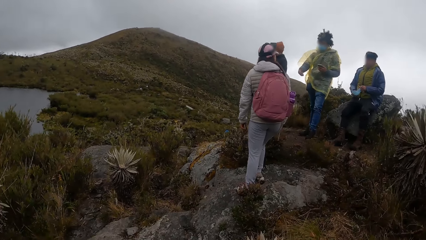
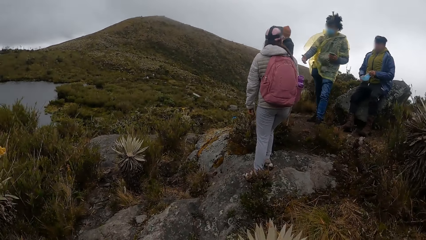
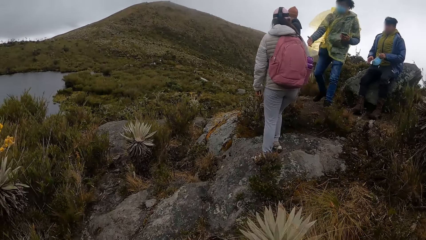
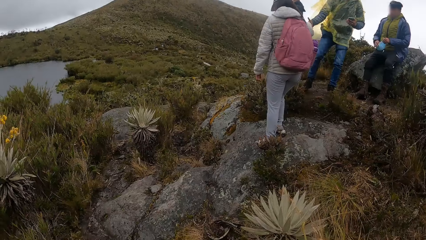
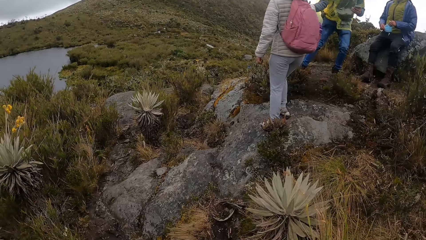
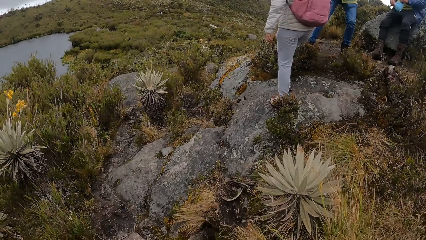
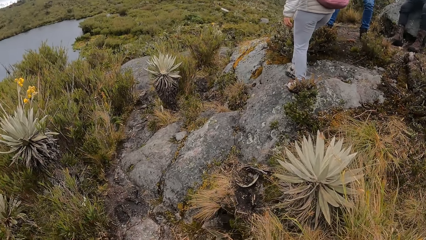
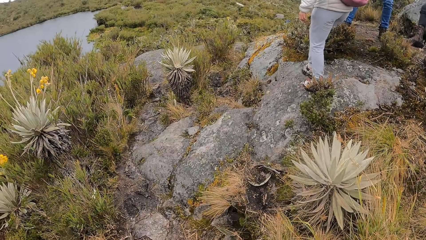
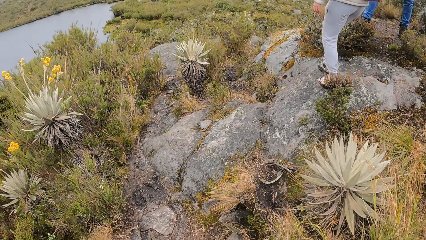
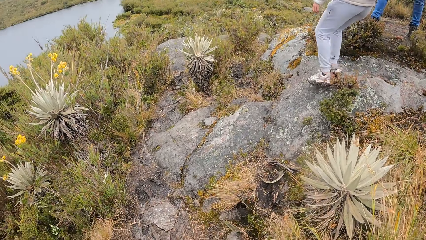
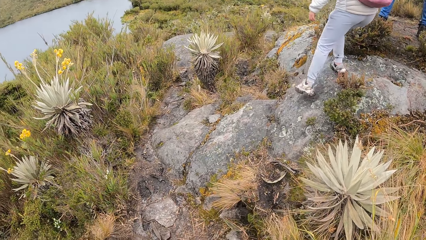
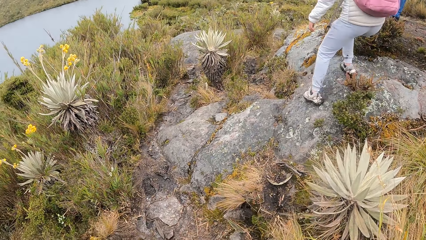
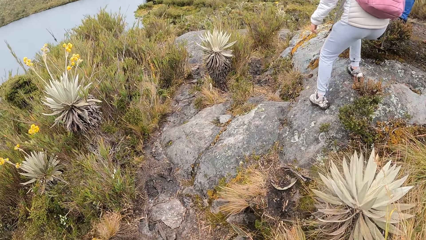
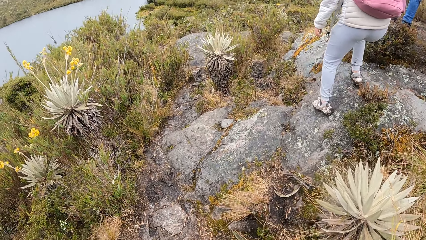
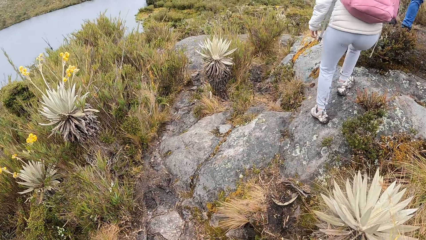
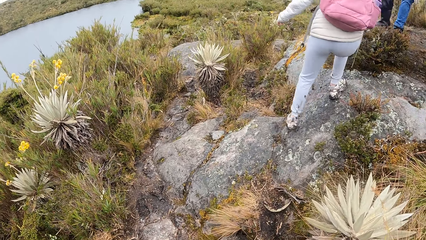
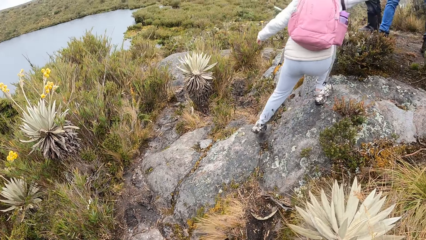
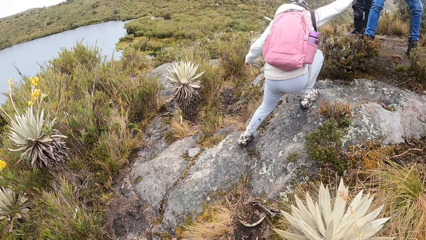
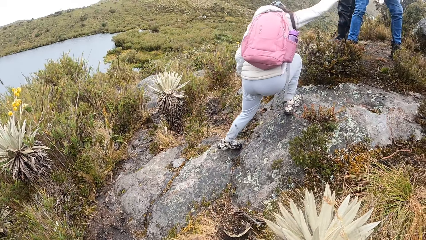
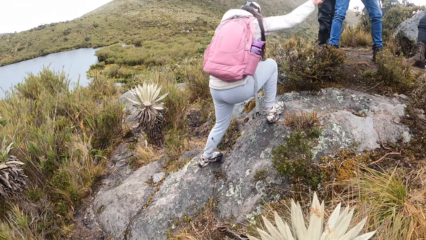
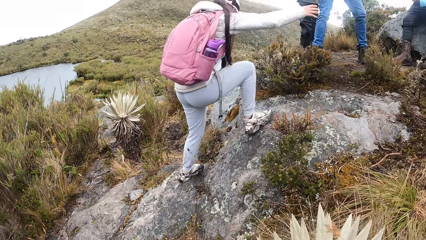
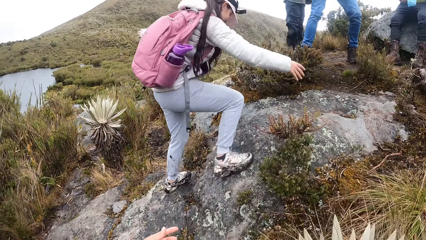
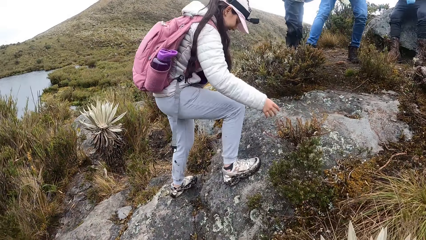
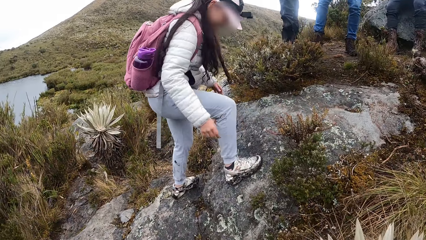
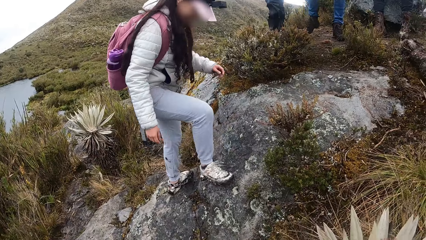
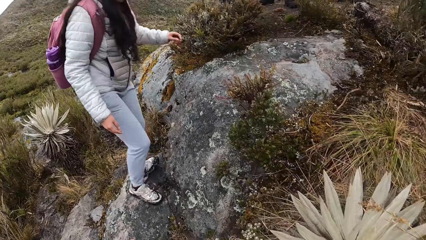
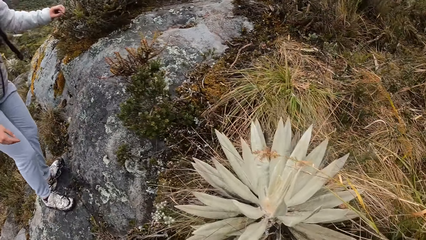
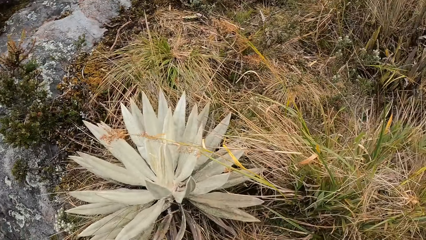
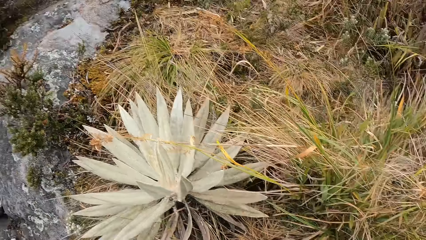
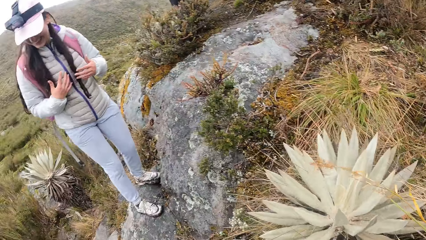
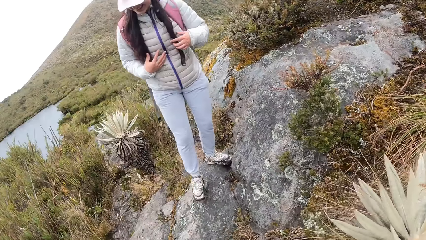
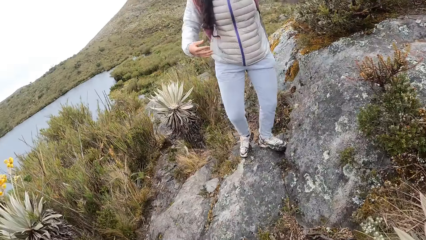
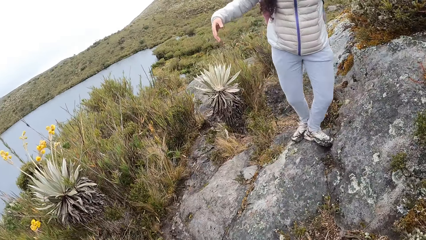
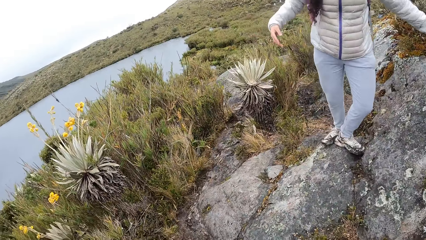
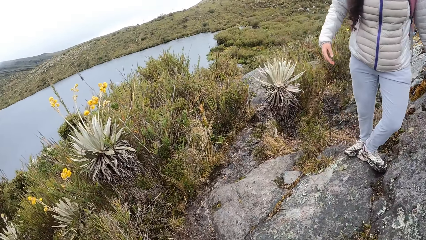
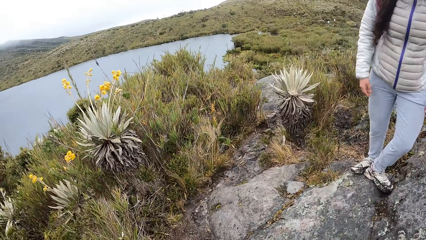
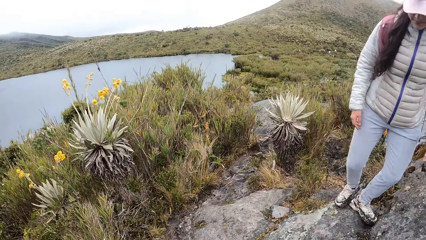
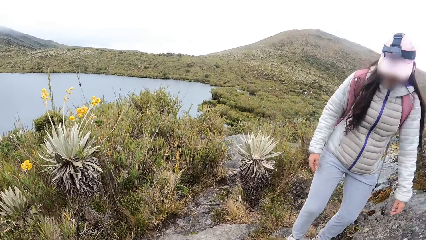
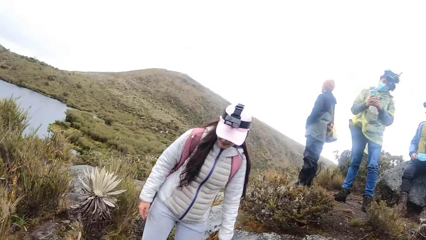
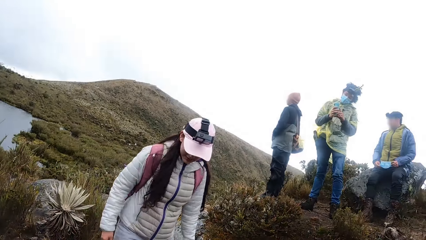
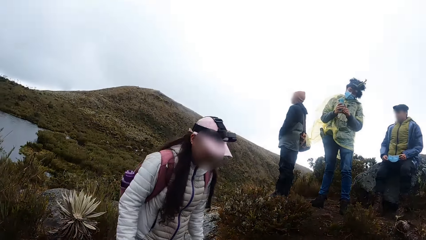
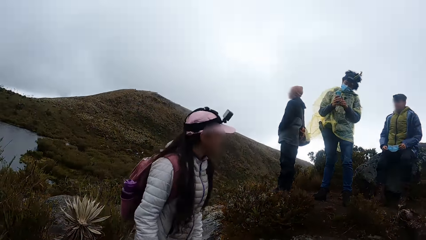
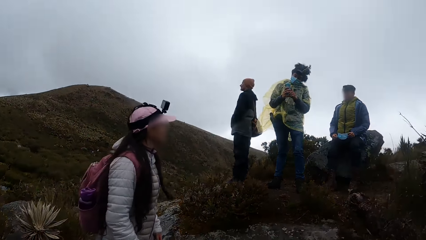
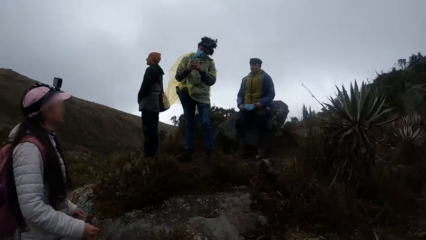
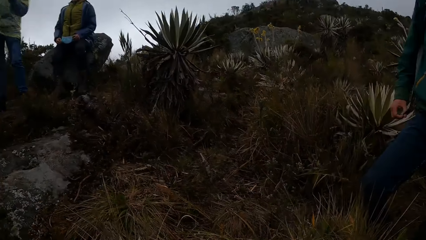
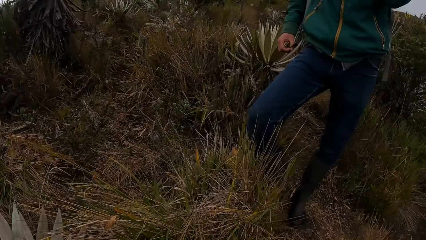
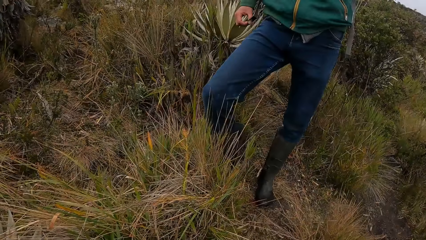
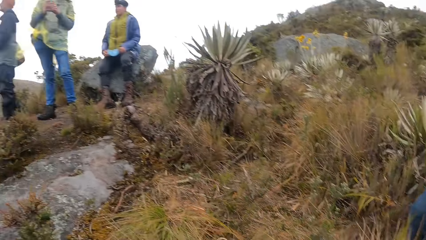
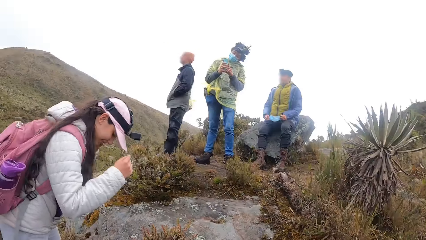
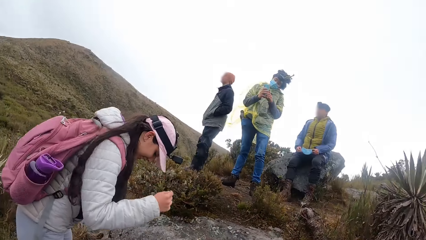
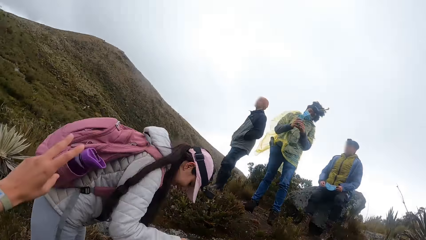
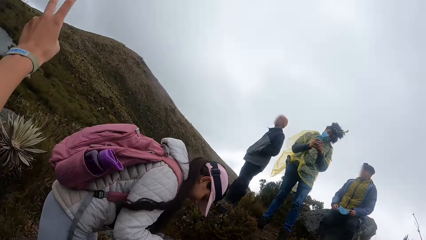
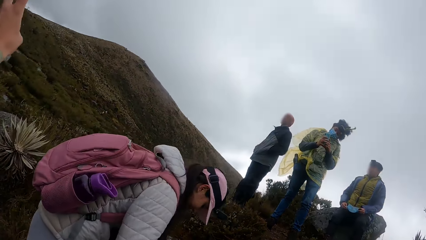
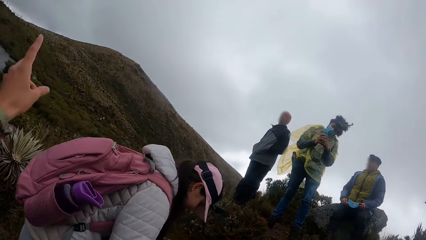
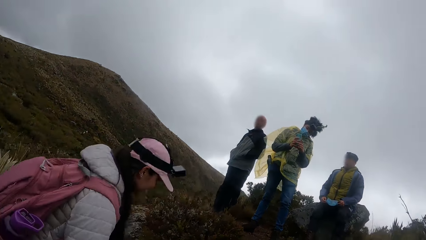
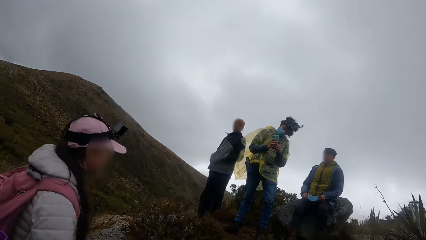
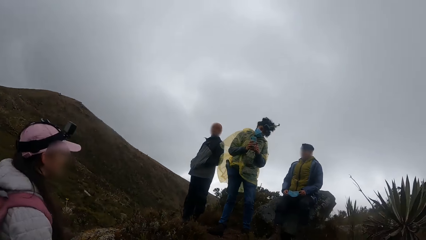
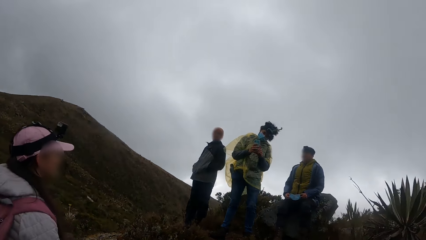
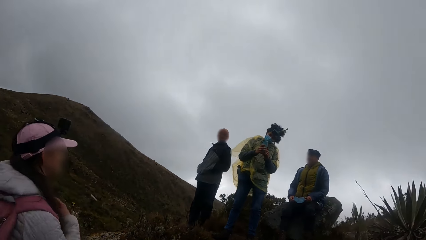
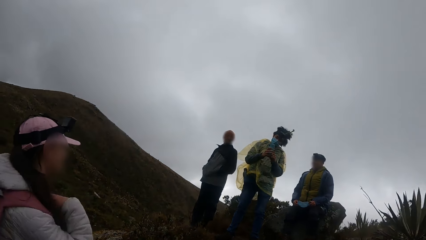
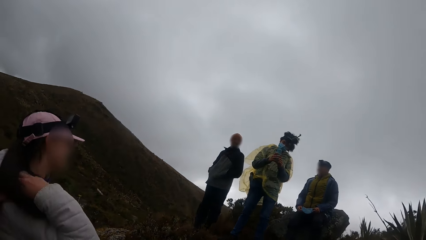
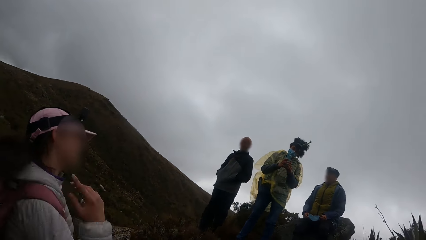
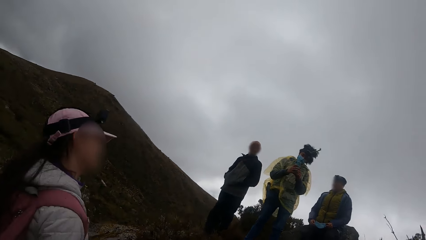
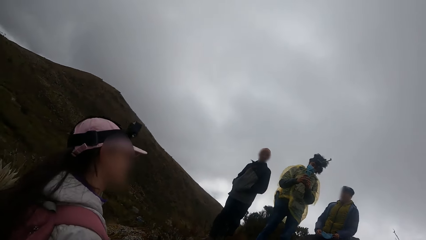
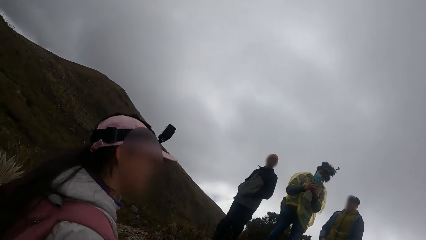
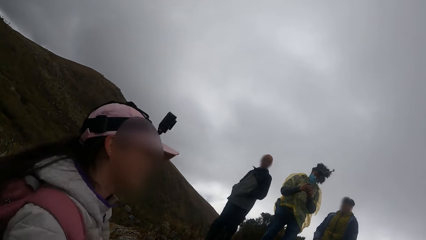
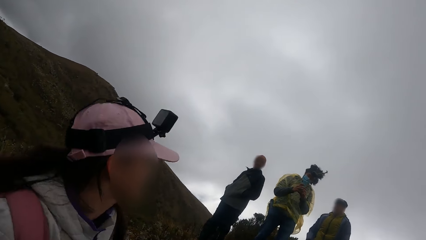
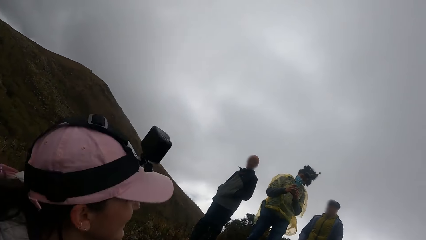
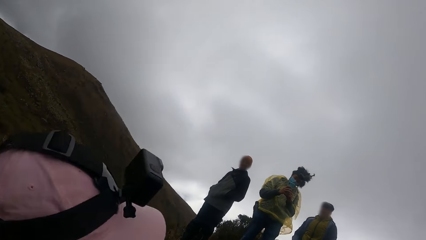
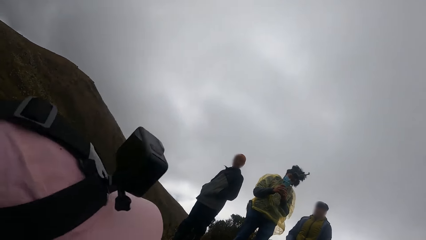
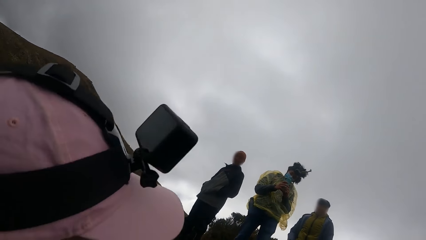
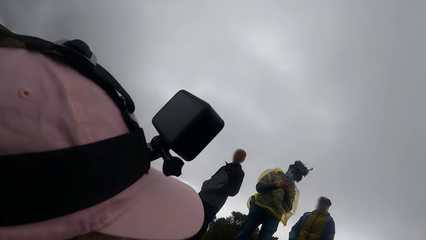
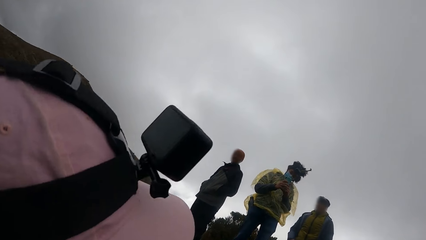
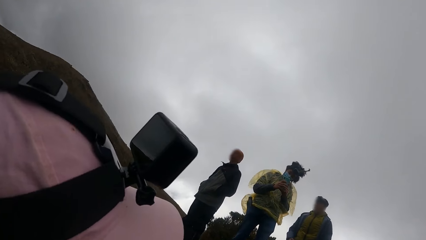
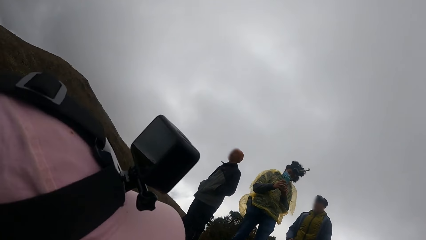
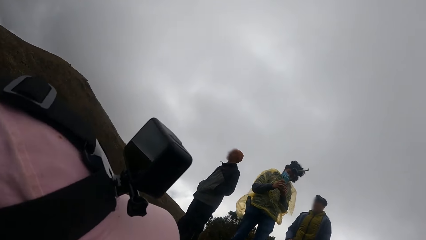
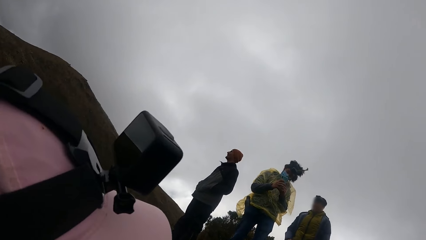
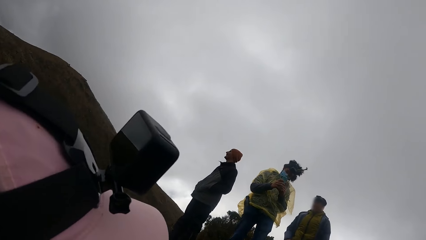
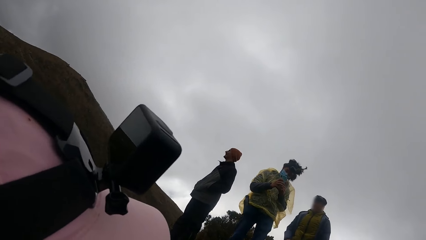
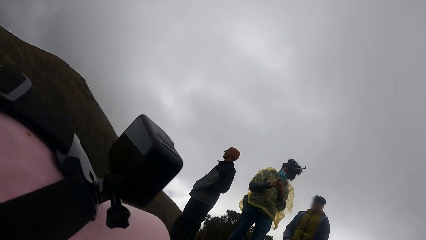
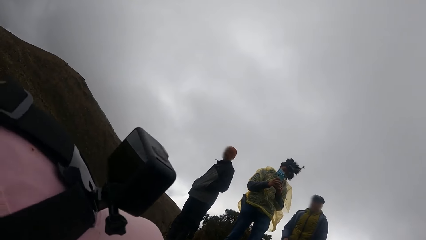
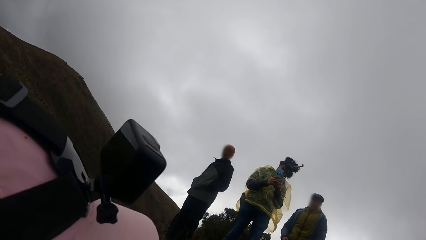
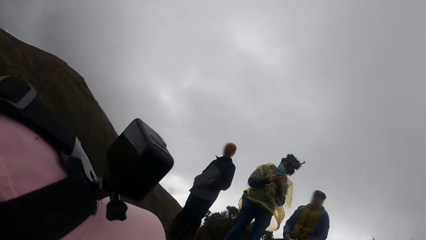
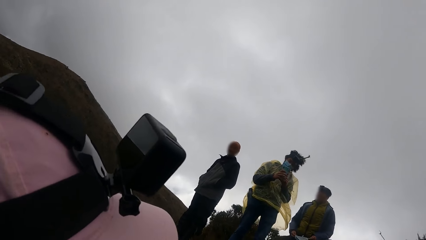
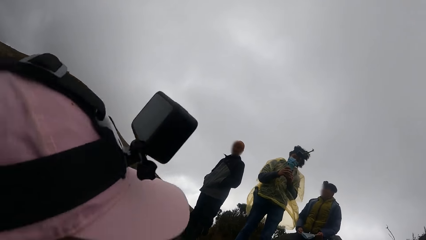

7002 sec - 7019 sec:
The man operates the phone with both hands. The camera wearer lifts the left hand, drops the left hand and looks around. They converse with a woman.
